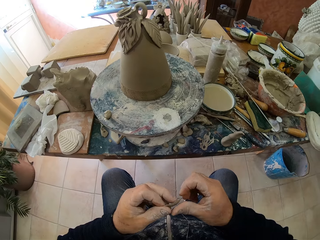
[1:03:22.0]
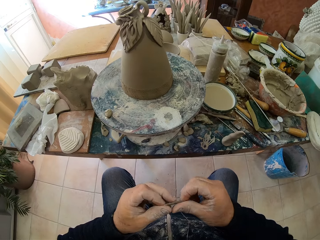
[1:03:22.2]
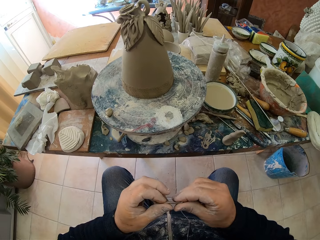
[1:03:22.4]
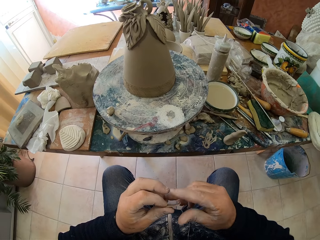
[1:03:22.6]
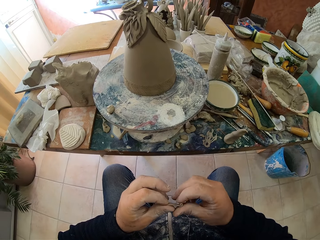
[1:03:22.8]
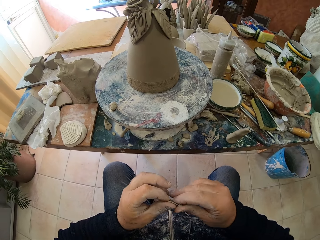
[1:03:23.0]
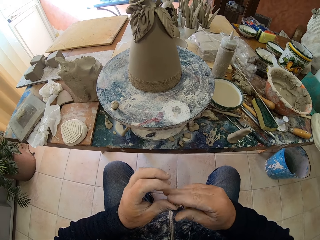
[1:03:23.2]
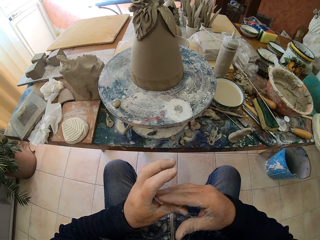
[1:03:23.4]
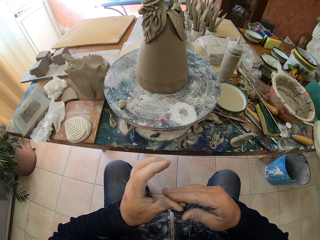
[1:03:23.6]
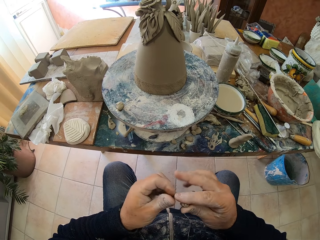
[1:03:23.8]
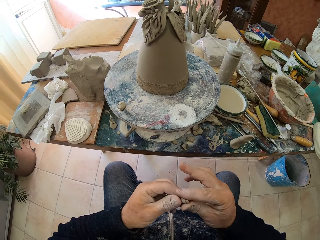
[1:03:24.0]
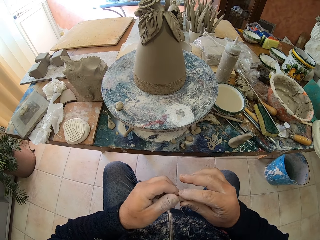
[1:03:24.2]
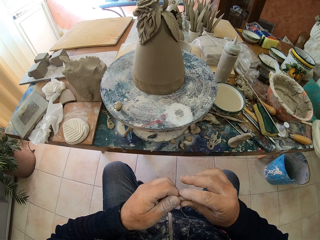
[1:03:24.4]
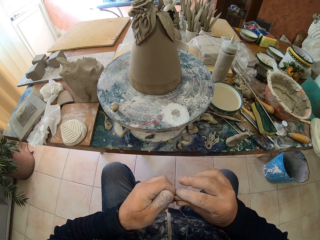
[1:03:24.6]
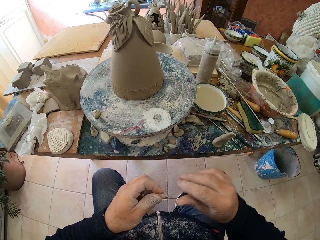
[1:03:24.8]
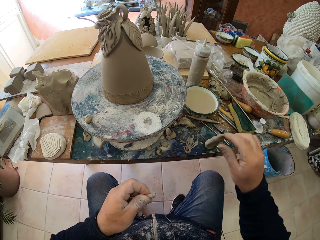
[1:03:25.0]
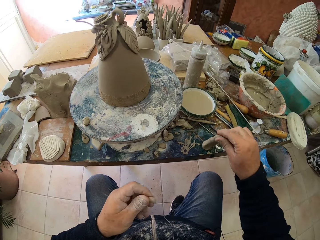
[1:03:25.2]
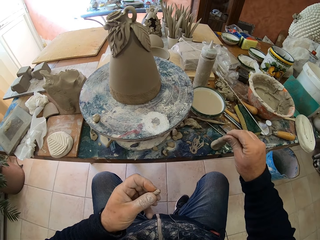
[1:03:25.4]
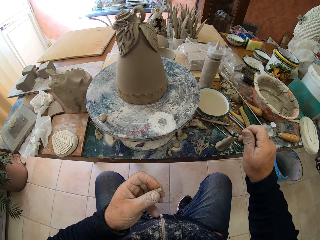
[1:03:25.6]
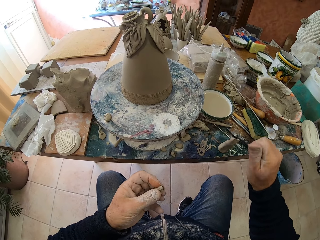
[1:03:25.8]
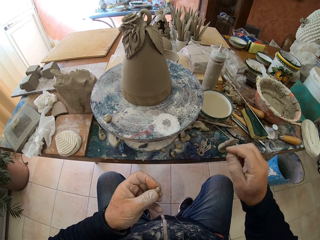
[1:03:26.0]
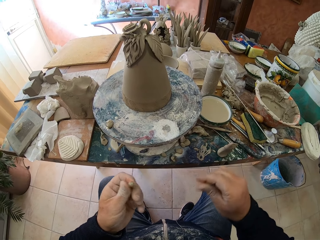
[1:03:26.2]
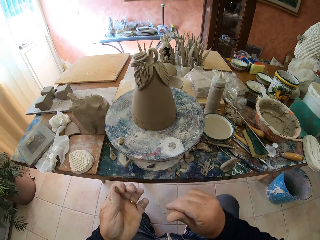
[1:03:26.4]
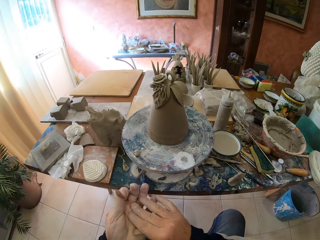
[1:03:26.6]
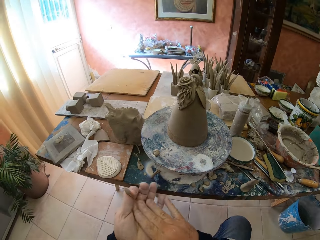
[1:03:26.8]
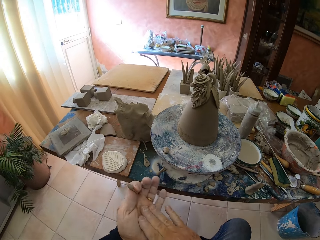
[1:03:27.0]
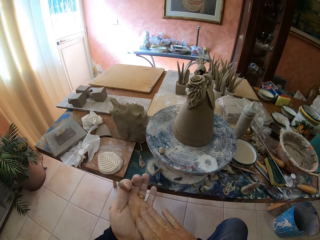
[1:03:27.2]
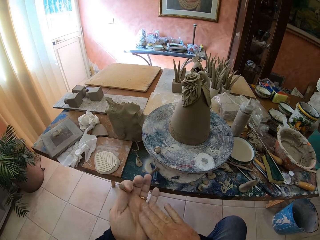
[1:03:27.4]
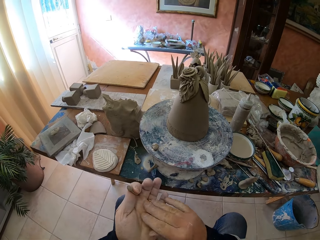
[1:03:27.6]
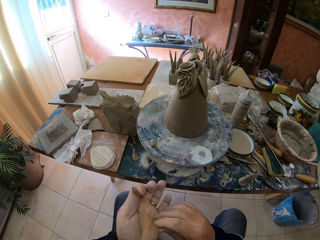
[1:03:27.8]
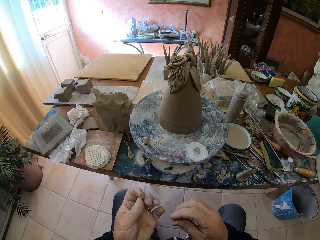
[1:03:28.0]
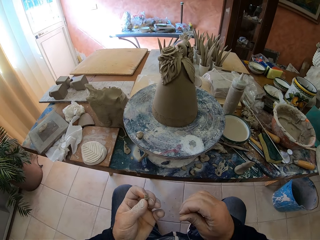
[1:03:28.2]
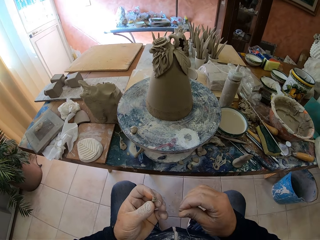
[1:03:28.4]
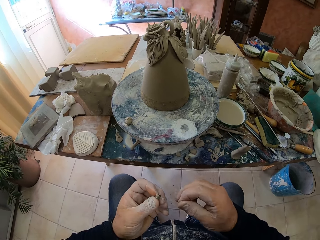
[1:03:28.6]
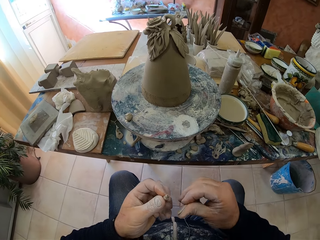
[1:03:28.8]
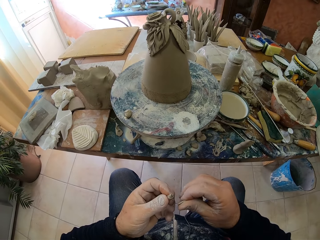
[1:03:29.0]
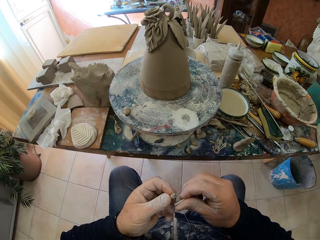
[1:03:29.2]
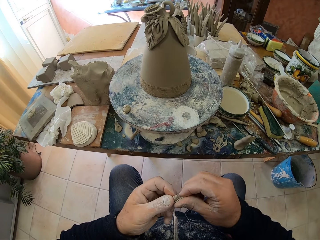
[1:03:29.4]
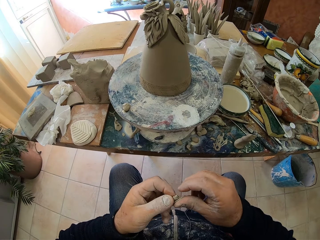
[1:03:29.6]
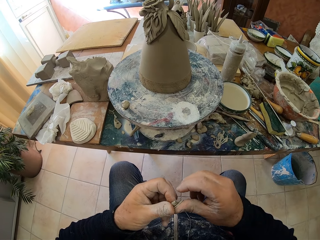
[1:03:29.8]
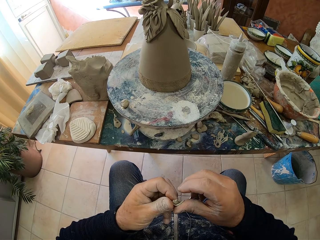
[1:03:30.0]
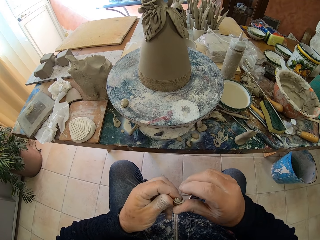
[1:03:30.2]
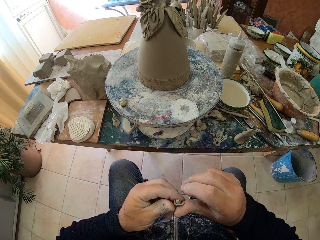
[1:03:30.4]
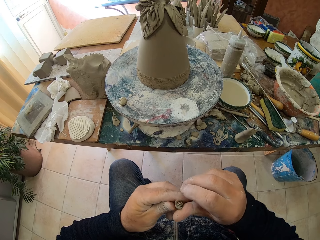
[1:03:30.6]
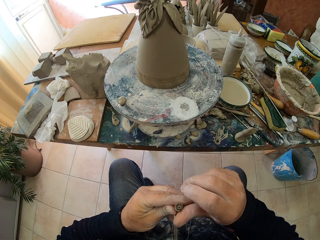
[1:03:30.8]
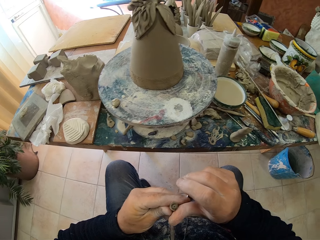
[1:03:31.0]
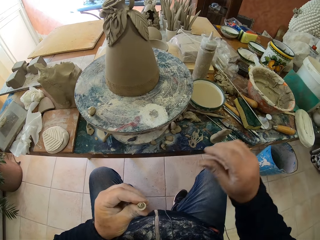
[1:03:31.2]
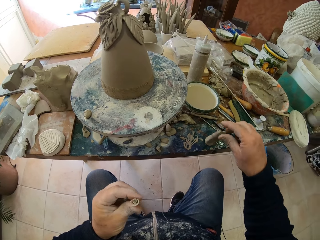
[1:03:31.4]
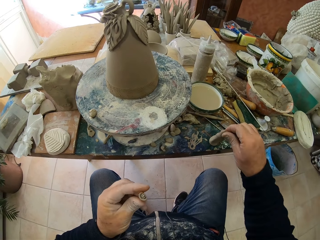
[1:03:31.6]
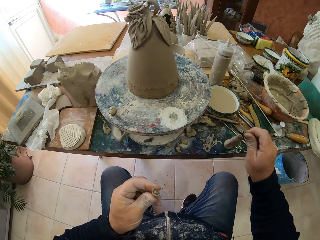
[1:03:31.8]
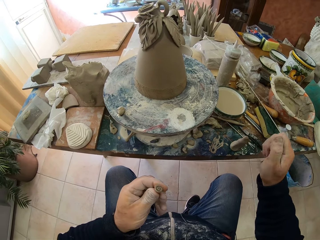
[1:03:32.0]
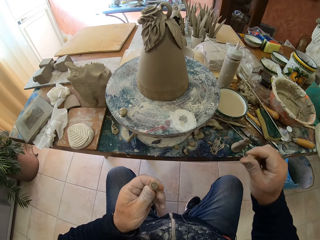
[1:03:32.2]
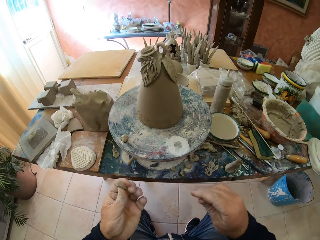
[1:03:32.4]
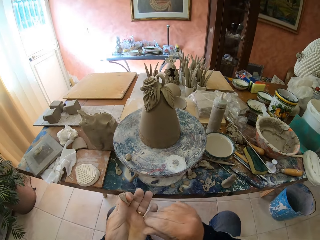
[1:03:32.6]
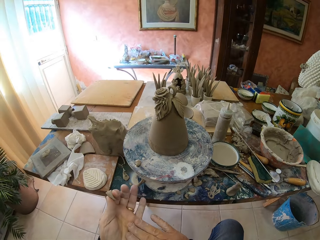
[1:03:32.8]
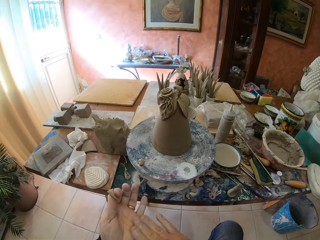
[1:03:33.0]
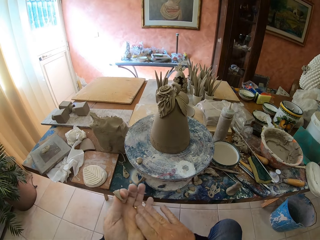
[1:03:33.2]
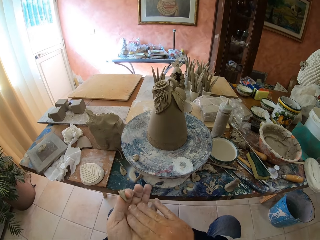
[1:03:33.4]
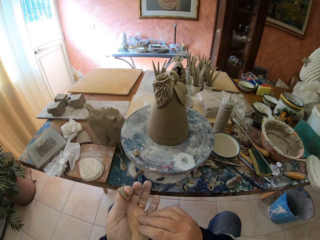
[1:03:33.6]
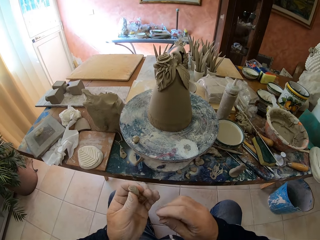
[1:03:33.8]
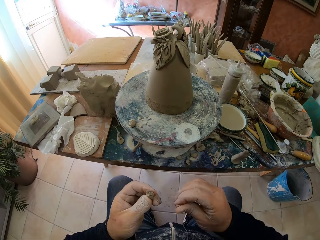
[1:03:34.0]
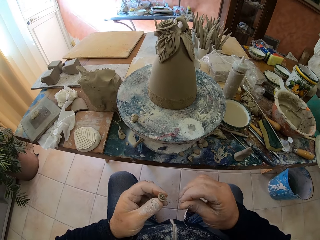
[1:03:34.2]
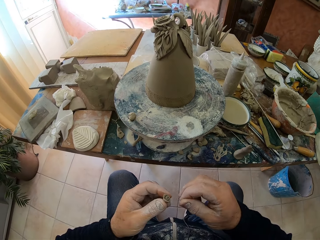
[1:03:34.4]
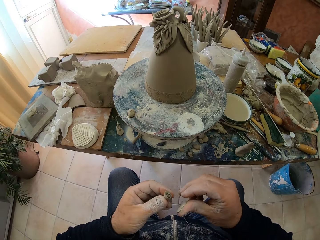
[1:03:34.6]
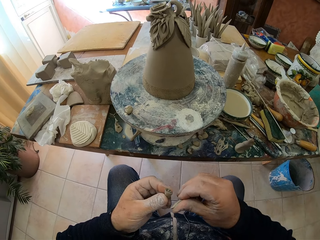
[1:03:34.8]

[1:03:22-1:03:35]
The camera wearer folds clay with his hands. He picks up the clay from the table. He rolls the clay on his hands. He folds the clay with his hands. He picks up the clay from the table. He rolls the clay on his hands.

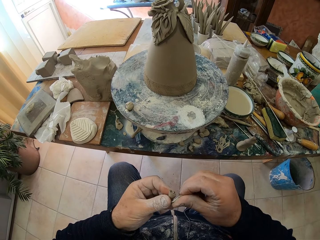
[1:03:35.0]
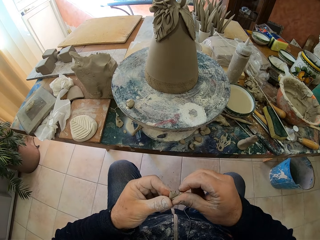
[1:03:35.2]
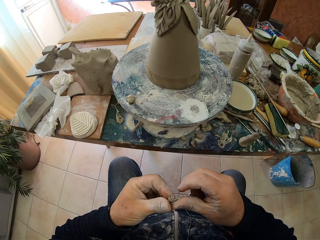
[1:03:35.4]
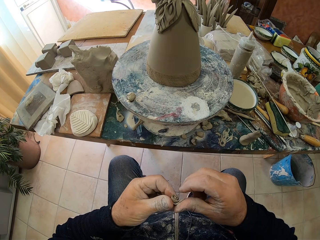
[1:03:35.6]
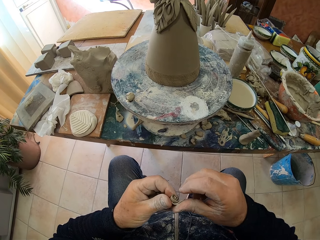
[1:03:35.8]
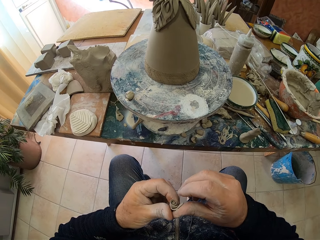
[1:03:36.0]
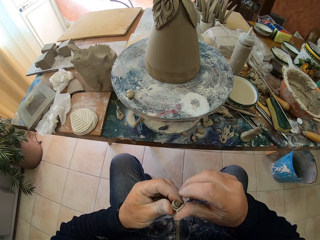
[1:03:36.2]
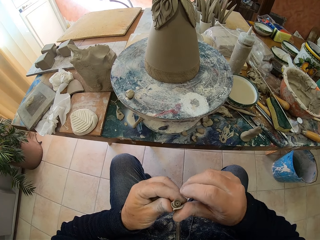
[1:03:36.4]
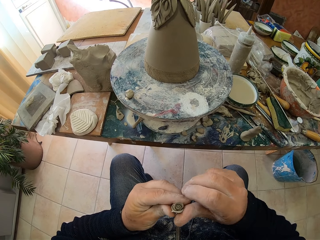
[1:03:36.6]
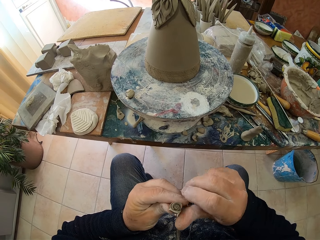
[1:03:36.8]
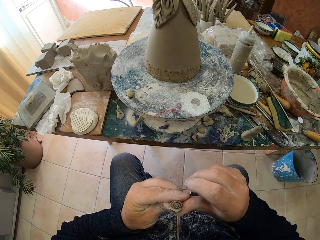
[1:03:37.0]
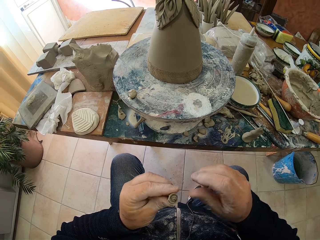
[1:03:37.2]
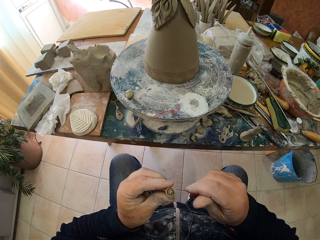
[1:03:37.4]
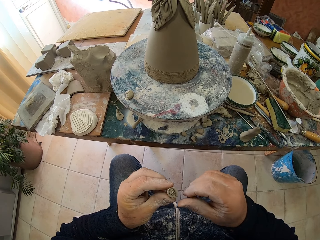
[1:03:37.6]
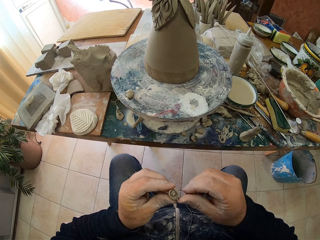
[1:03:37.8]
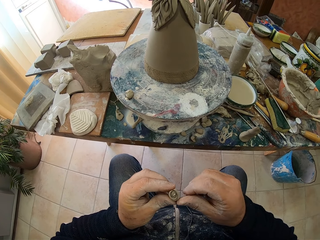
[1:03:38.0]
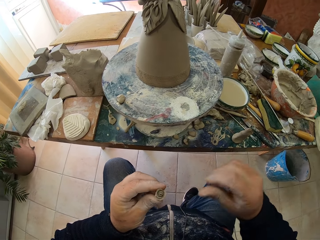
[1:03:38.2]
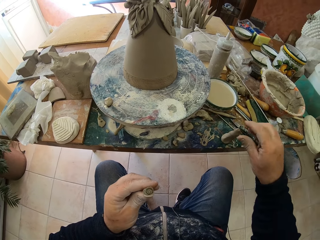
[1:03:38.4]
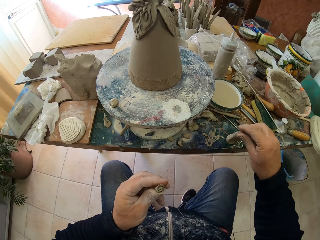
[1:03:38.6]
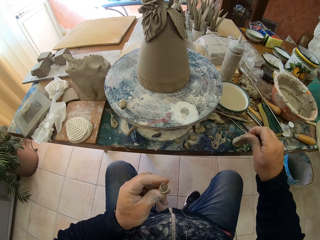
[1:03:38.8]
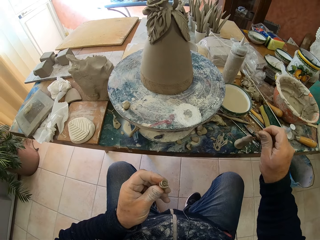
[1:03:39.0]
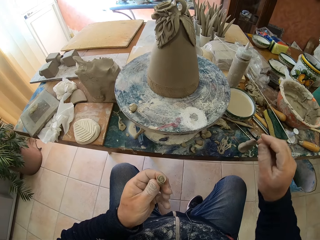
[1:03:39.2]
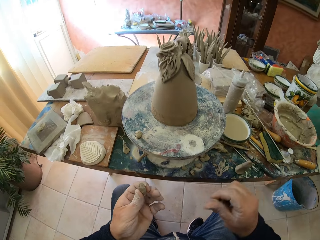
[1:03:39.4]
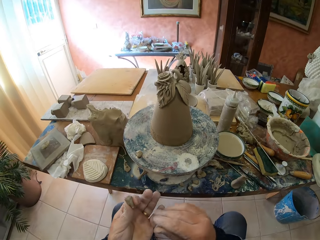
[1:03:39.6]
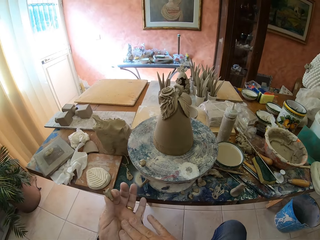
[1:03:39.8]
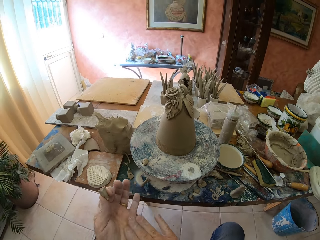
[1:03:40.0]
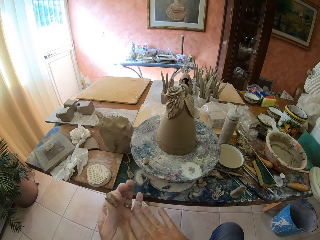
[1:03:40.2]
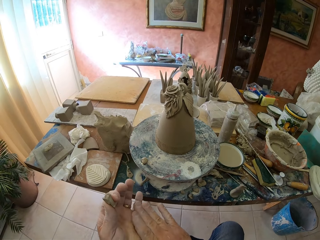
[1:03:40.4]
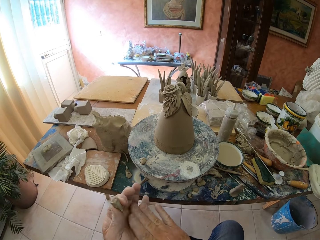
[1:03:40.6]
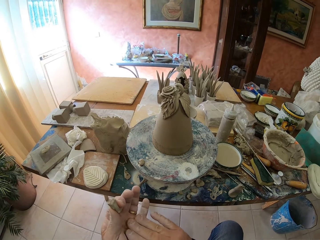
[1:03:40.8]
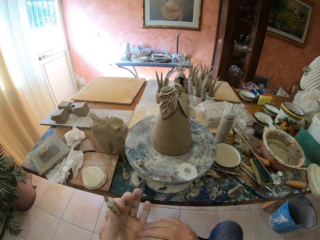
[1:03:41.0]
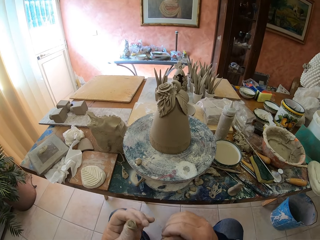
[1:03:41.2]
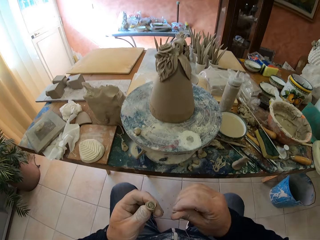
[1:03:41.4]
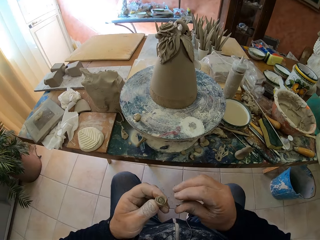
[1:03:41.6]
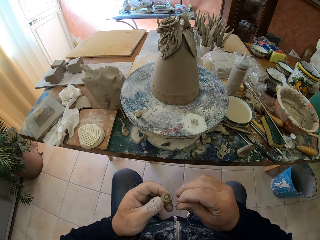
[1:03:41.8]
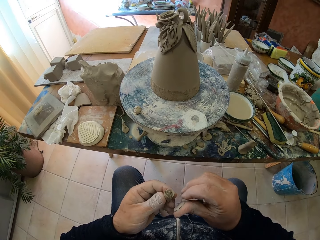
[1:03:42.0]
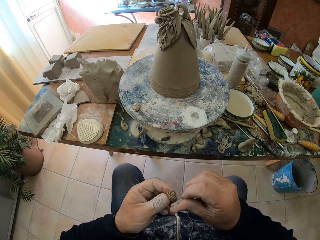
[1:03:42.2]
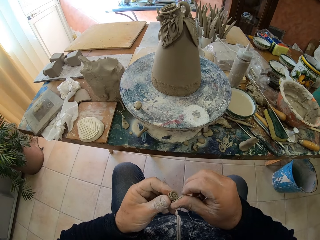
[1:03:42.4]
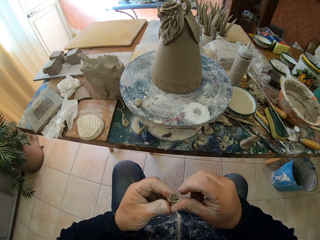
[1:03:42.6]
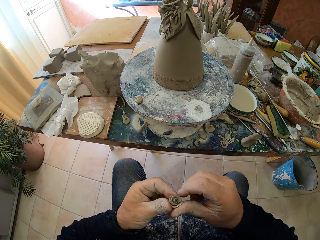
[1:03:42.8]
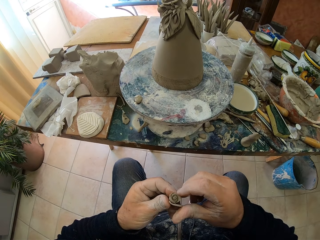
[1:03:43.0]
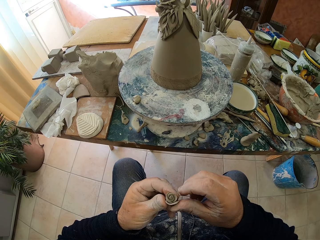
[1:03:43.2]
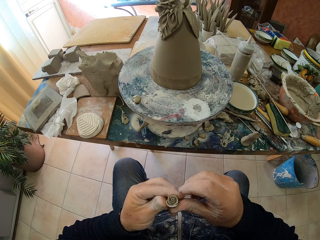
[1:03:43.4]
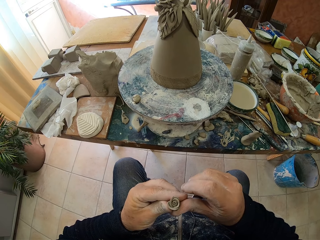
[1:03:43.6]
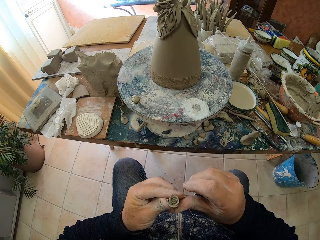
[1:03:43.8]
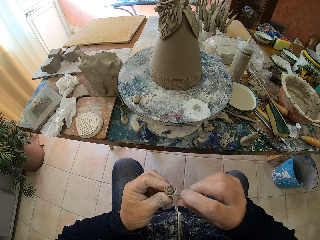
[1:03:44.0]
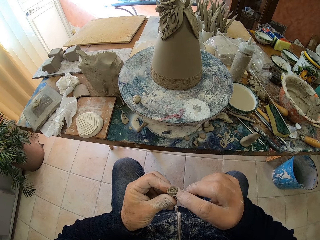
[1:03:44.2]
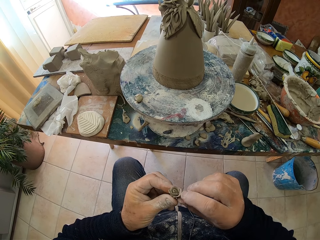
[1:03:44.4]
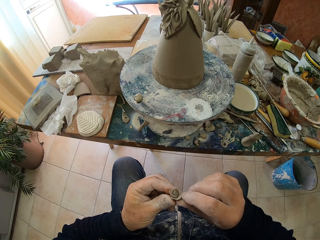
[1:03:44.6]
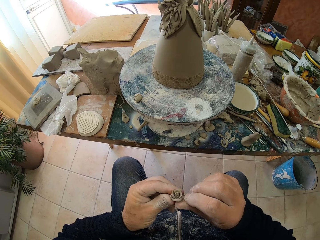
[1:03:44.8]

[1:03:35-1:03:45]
The camera wearer picks up clay from the table. He picks up the clay from the table again. He rolls the clay with his hands. He picks up the clay from the table.
